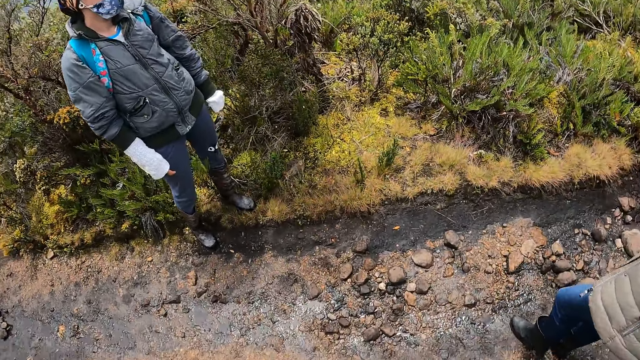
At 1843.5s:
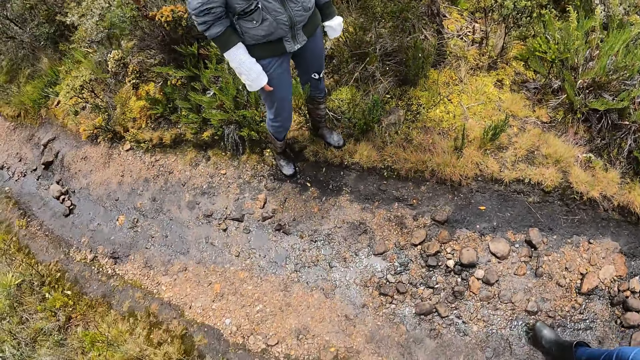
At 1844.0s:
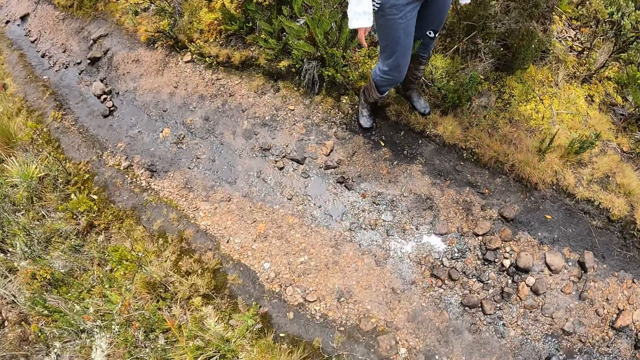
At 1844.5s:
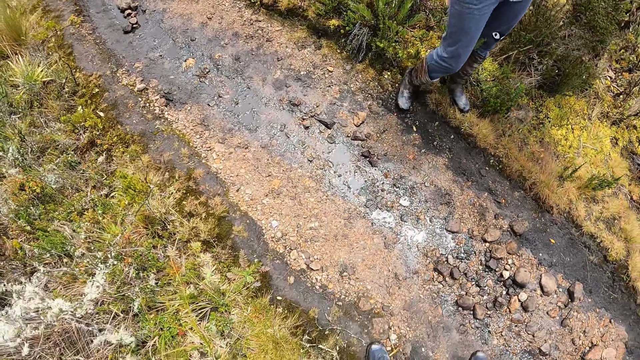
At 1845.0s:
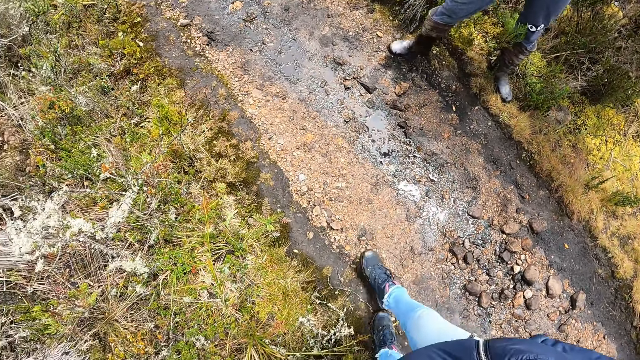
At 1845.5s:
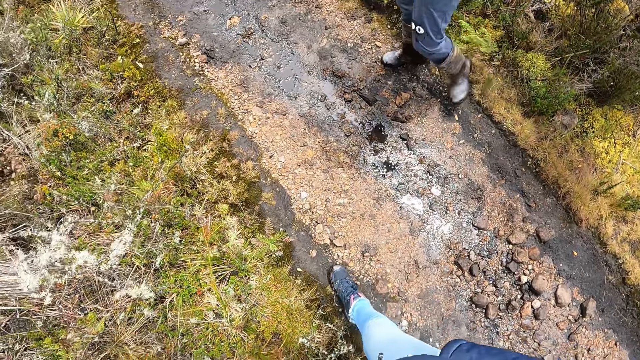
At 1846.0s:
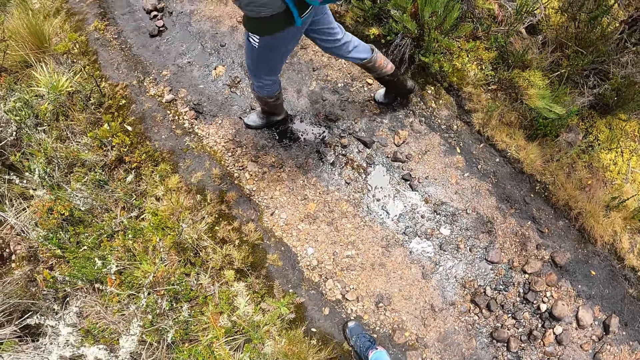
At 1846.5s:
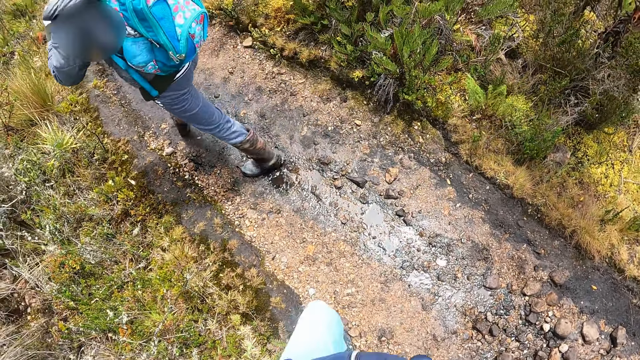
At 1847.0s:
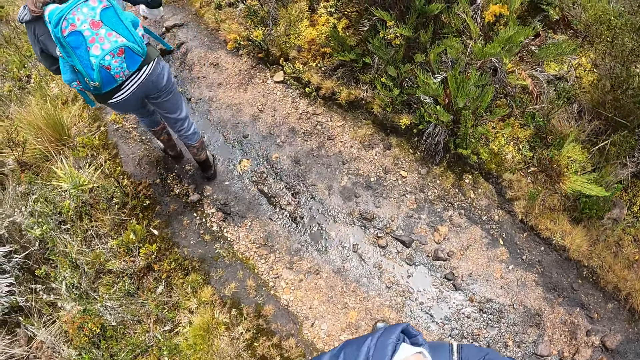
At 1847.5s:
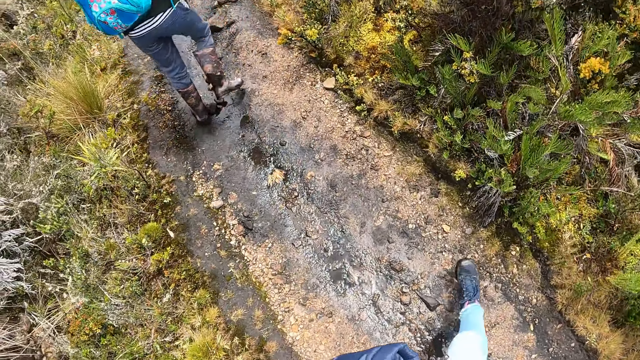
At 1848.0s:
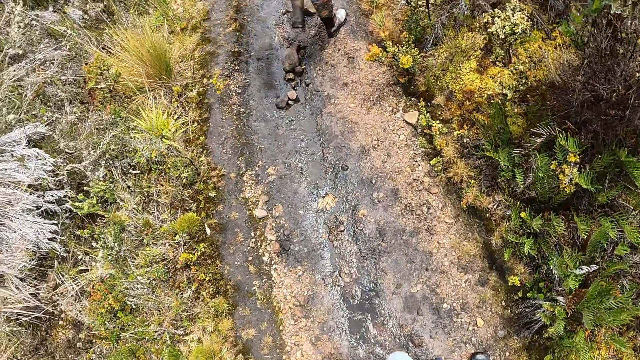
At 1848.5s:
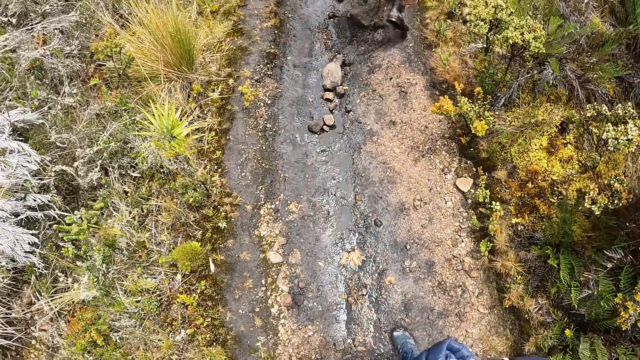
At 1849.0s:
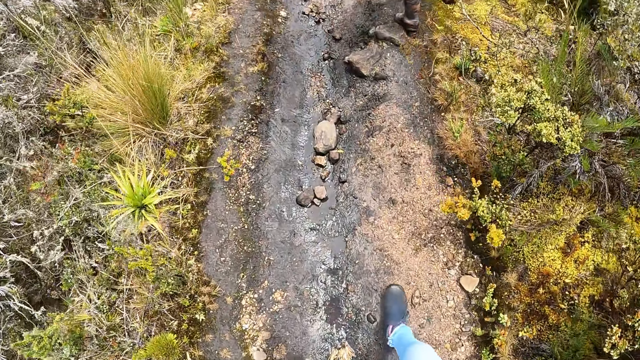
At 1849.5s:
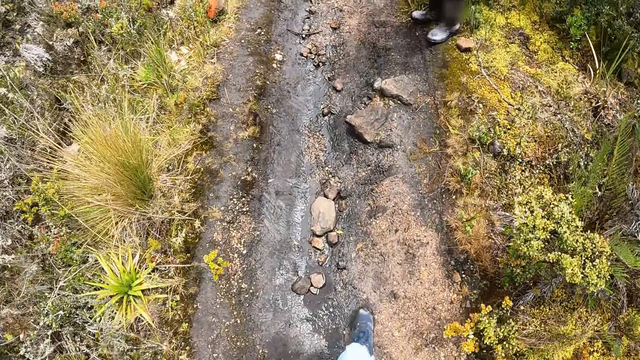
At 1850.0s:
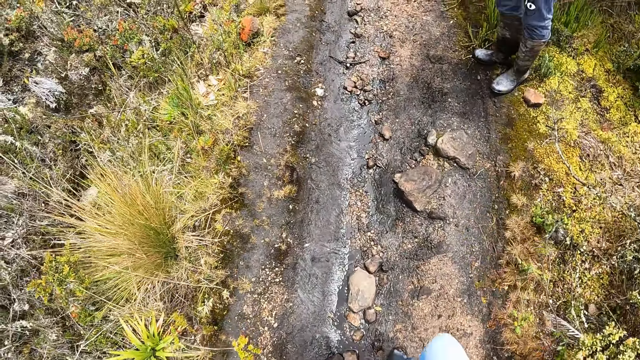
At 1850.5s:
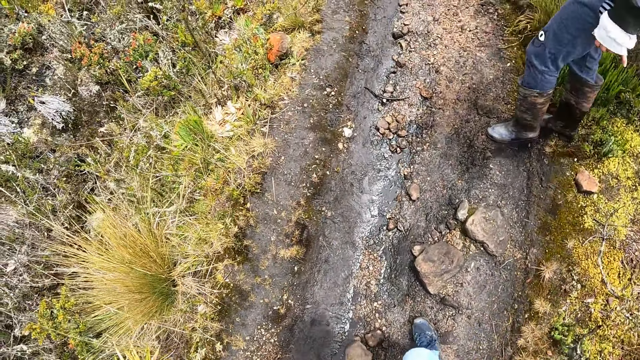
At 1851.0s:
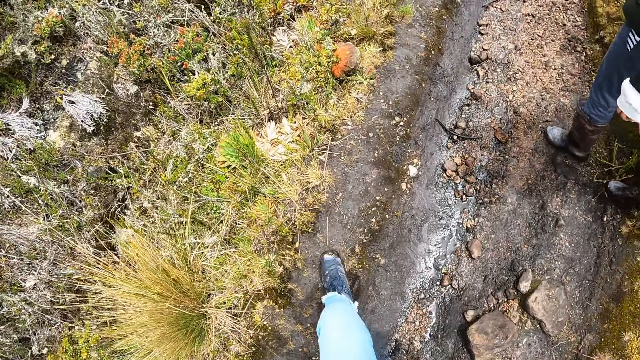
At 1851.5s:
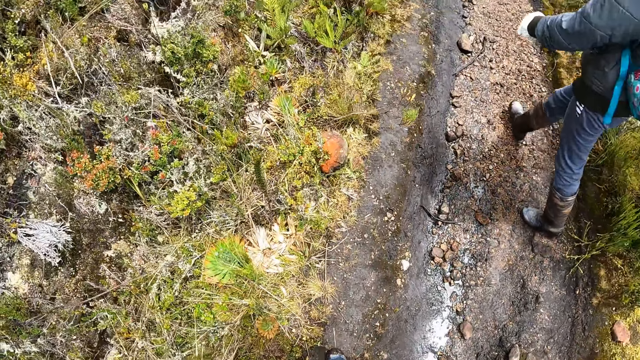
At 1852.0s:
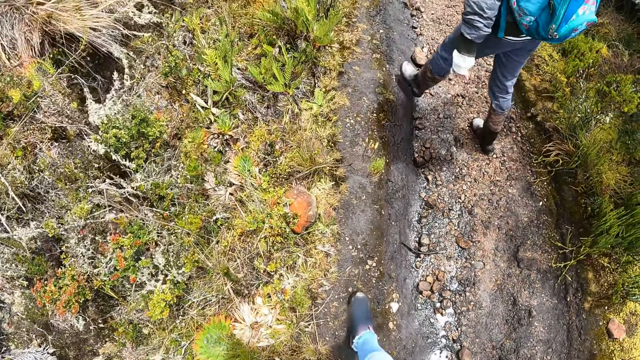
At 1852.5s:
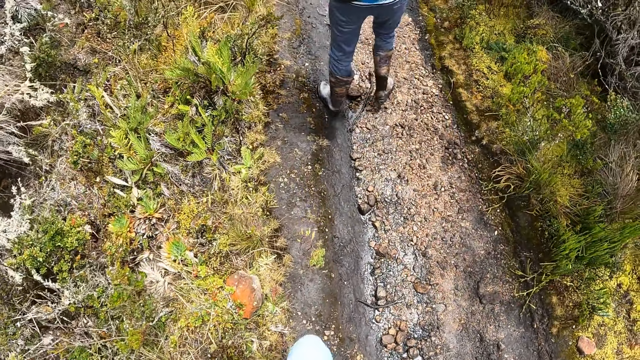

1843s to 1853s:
A woman walks on the stony bush trail. The camera wearer walks on the stony bush trail.

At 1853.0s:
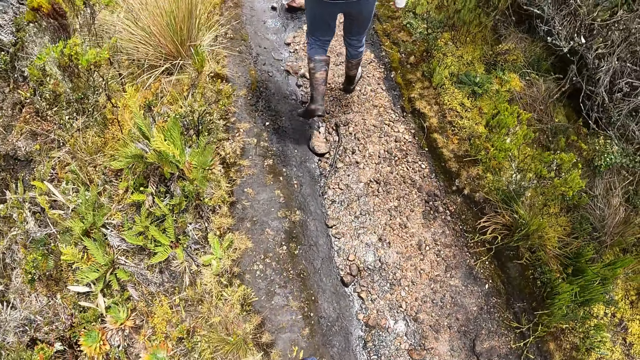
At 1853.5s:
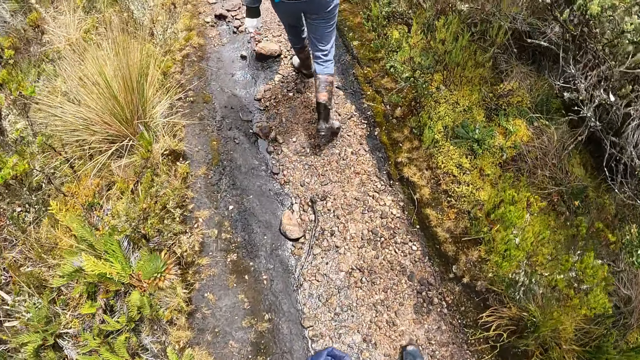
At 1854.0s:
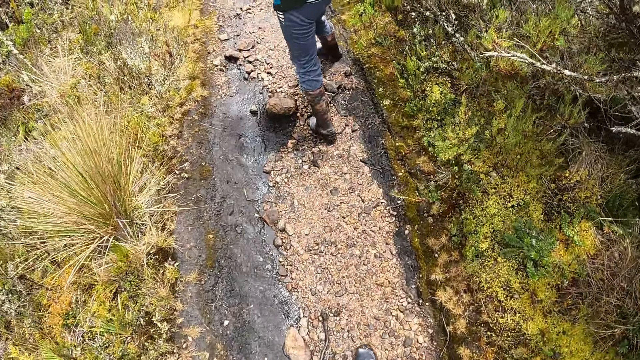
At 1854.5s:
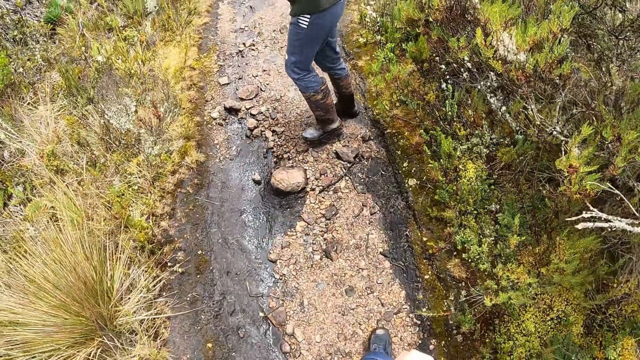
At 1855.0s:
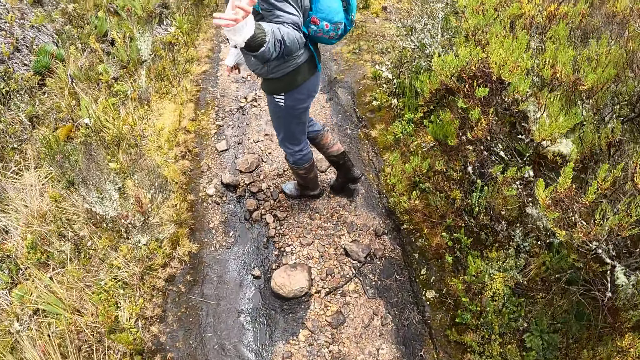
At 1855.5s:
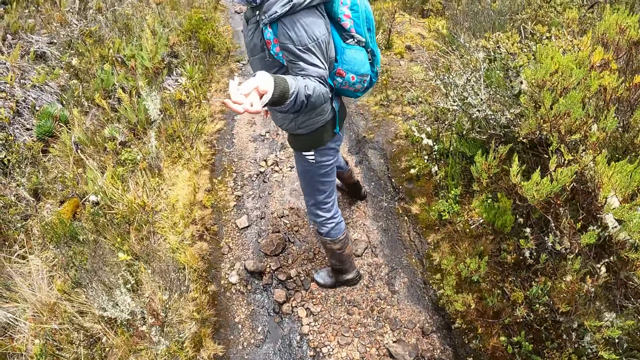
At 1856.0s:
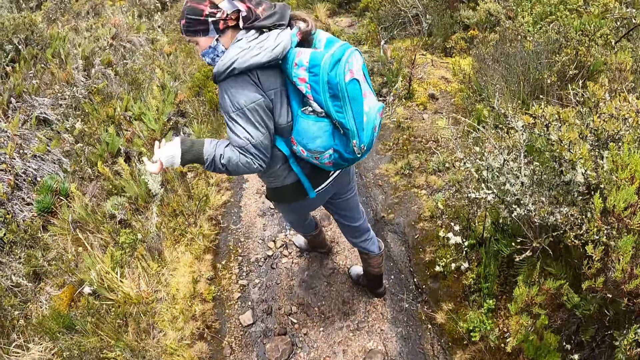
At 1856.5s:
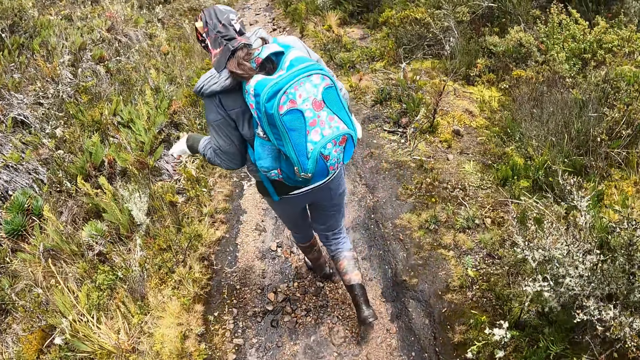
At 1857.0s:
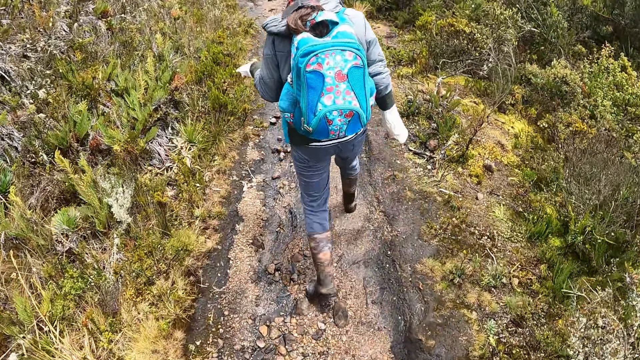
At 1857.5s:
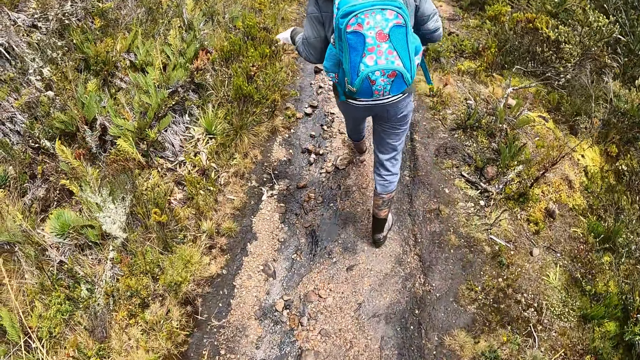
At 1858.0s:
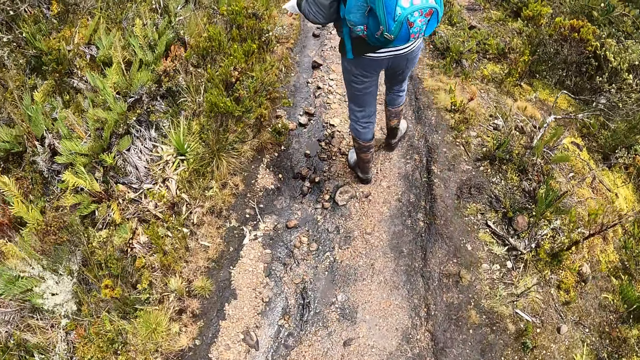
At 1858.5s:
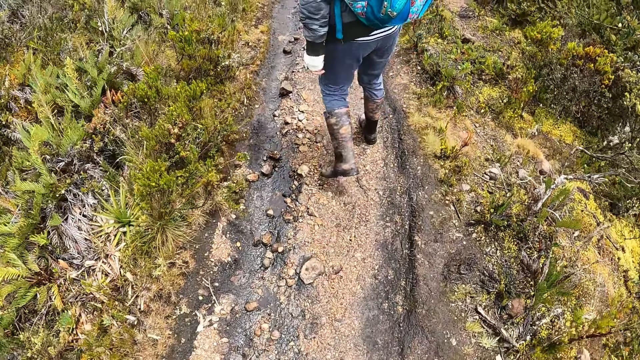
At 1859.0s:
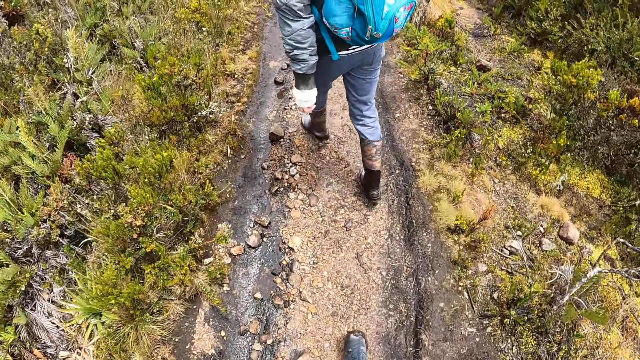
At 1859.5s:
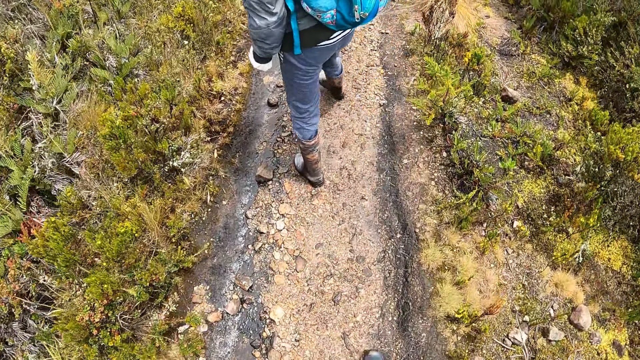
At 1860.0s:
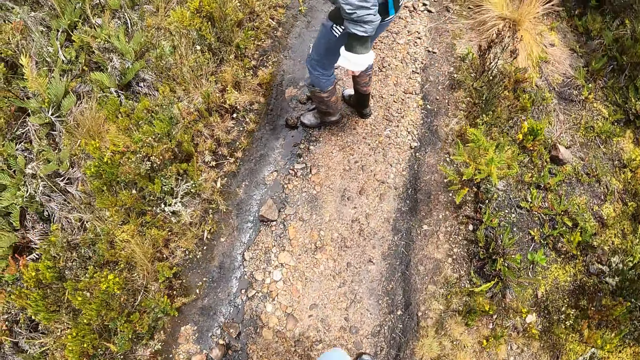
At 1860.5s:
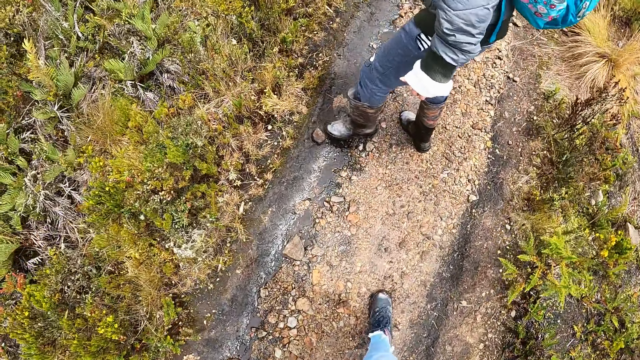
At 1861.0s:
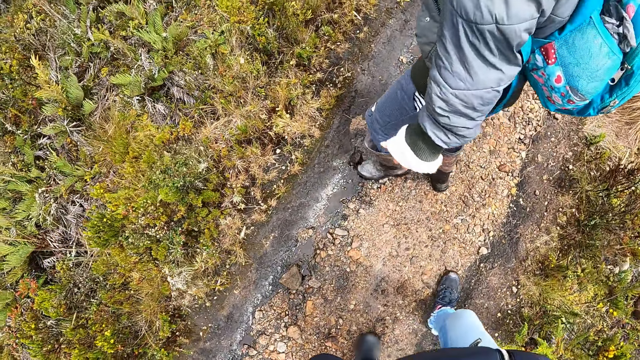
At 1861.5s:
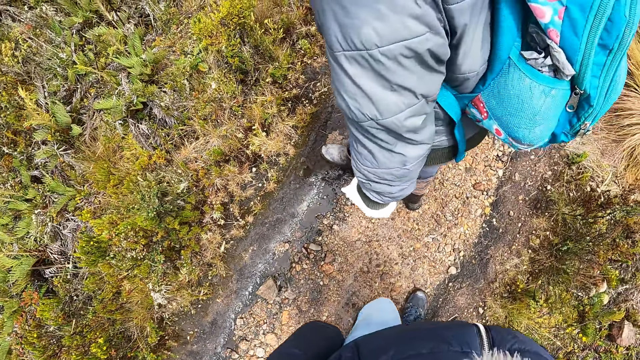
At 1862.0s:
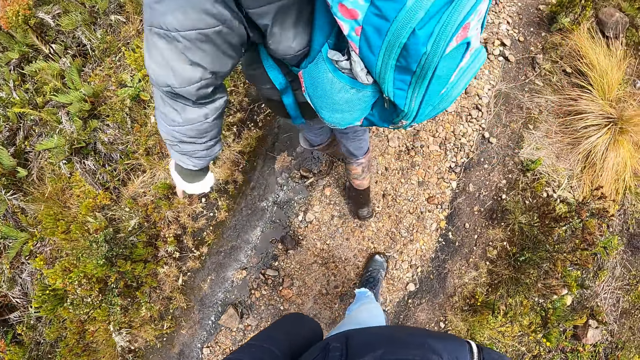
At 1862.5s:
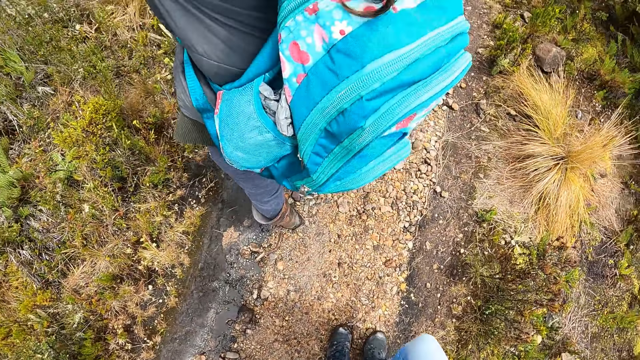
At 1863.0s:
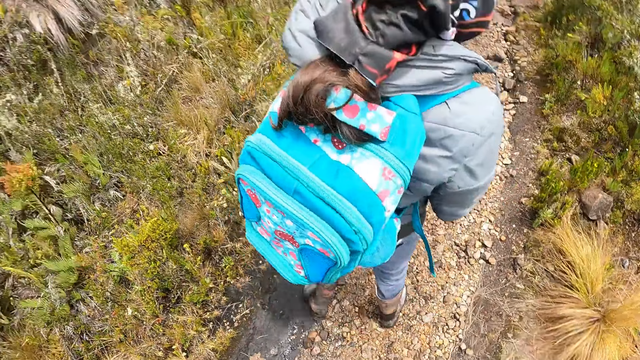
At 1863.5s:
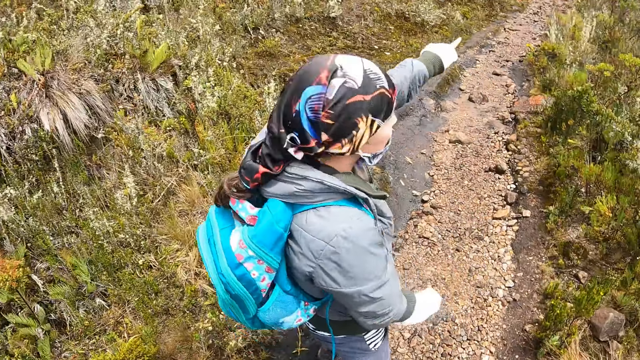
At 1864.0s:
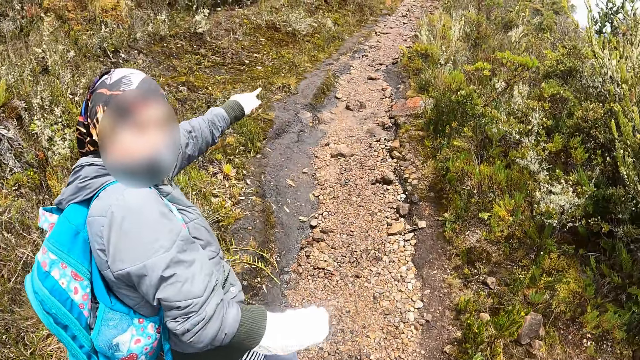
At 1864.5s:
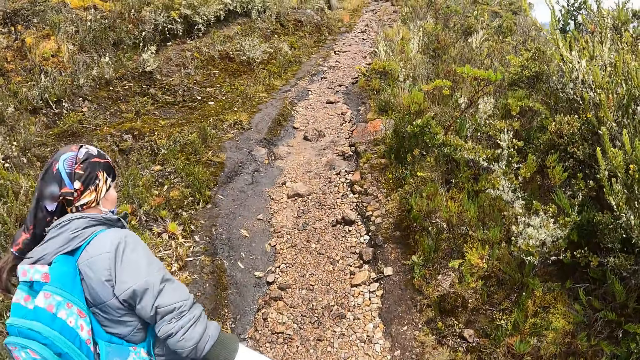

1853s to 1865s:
A woman speaks to the camera wearer. The woman kicks a small stone with her left leg. The woman points at the pathway.
